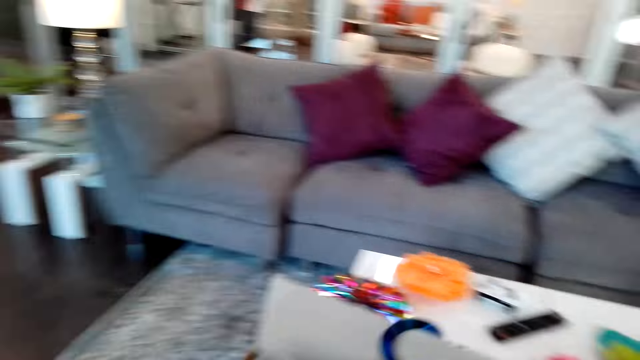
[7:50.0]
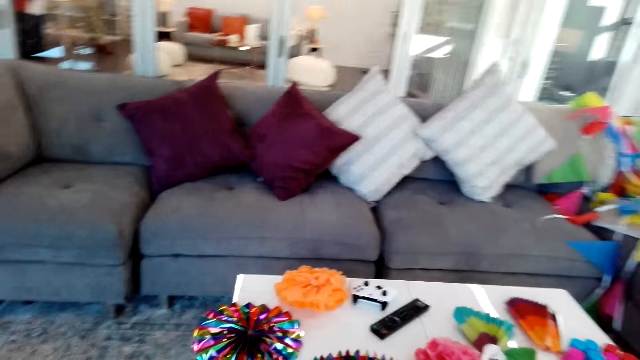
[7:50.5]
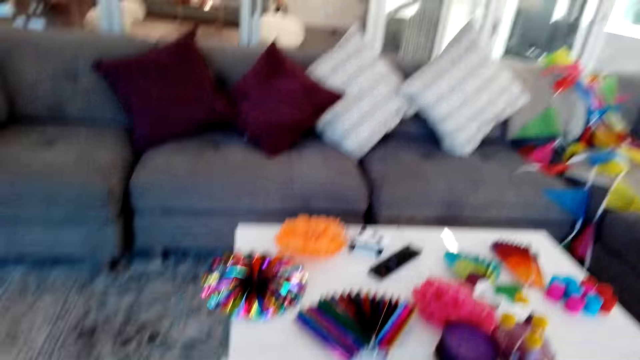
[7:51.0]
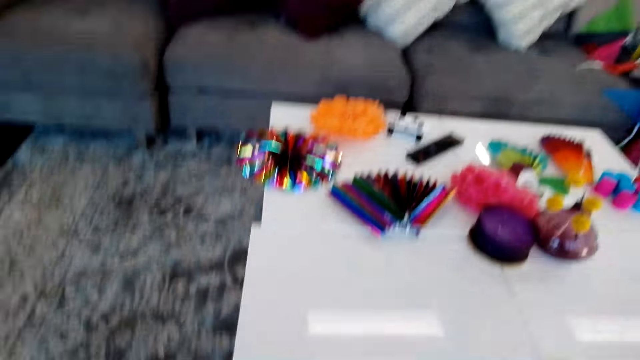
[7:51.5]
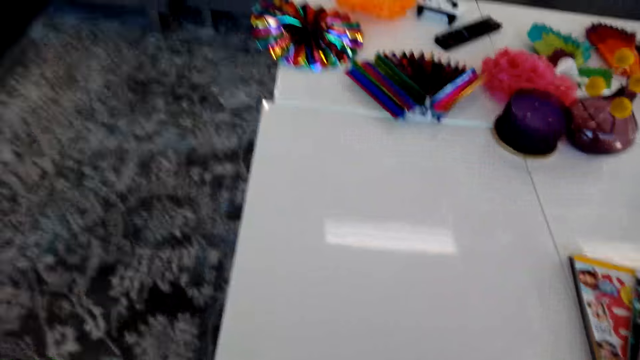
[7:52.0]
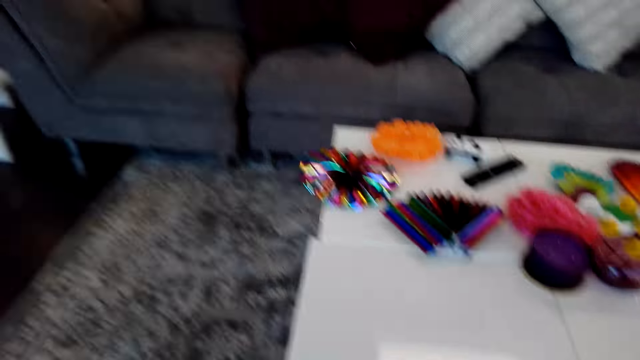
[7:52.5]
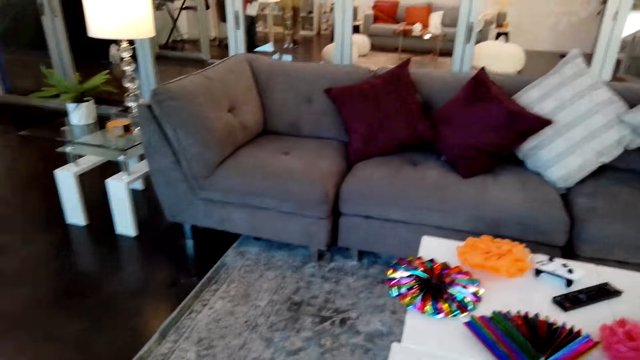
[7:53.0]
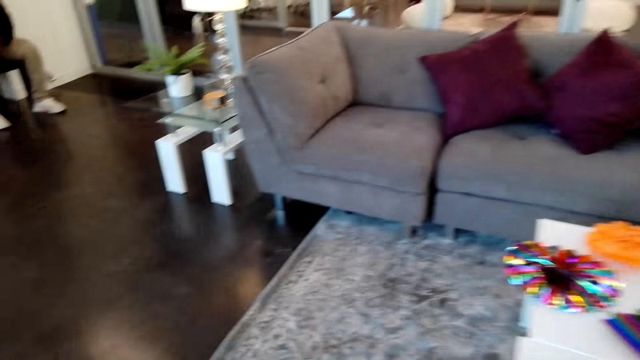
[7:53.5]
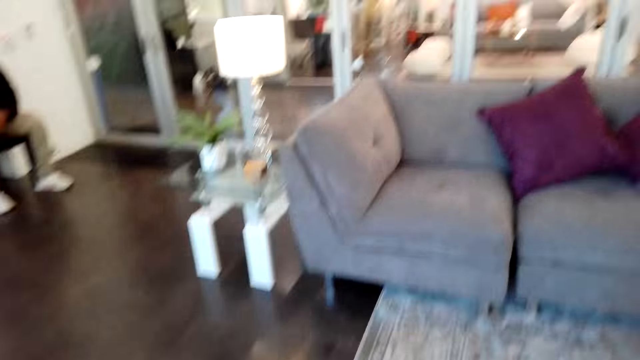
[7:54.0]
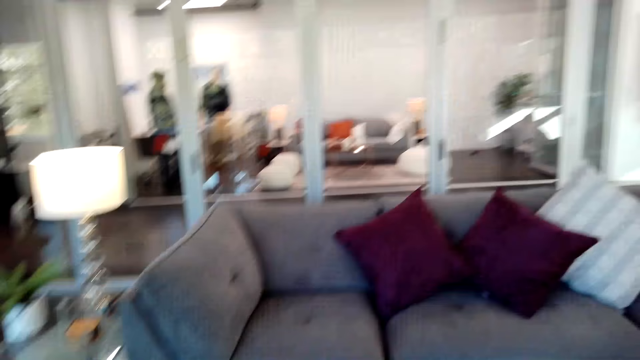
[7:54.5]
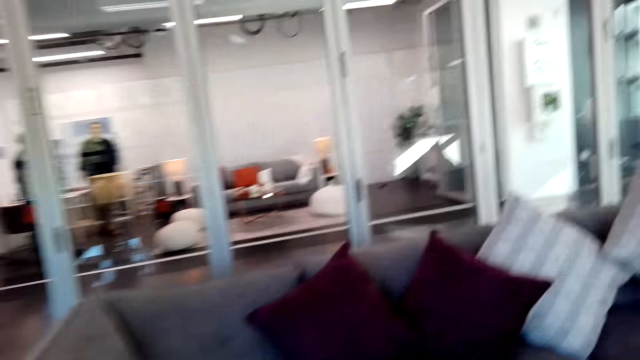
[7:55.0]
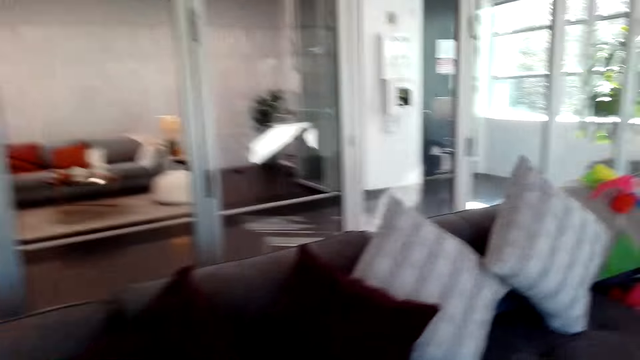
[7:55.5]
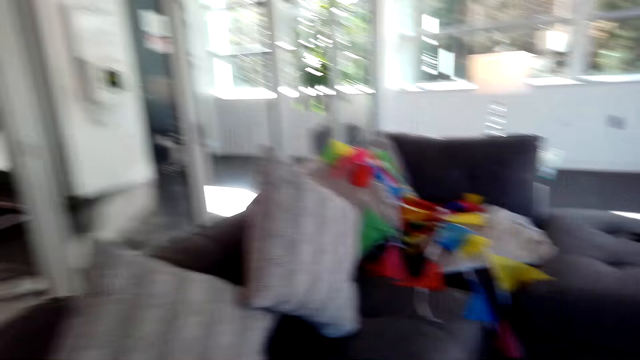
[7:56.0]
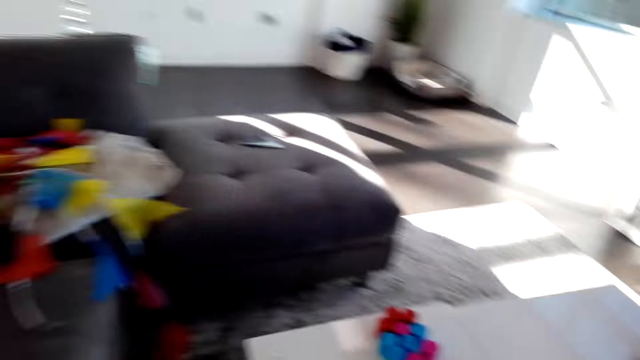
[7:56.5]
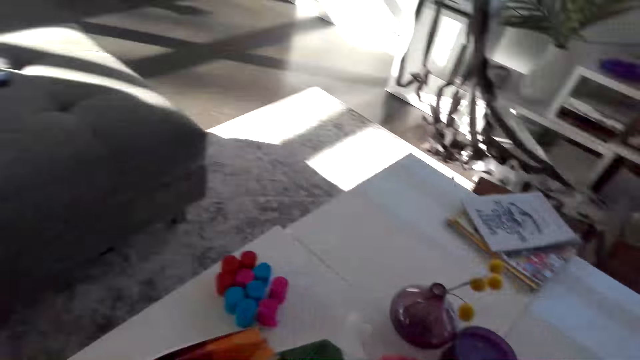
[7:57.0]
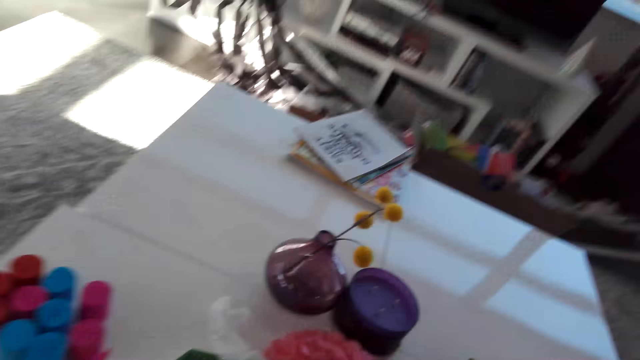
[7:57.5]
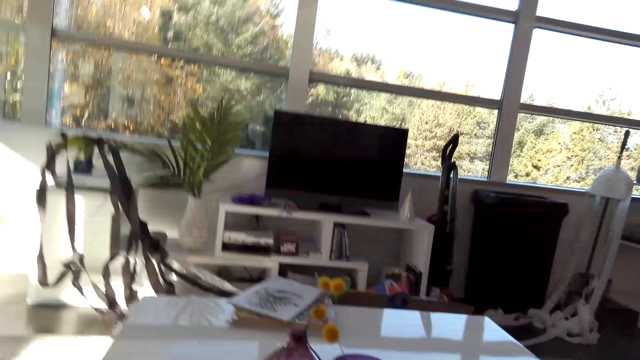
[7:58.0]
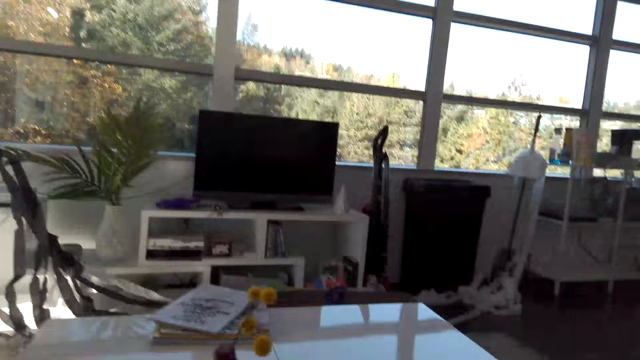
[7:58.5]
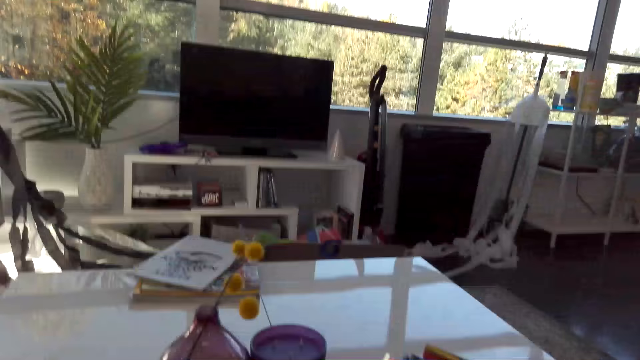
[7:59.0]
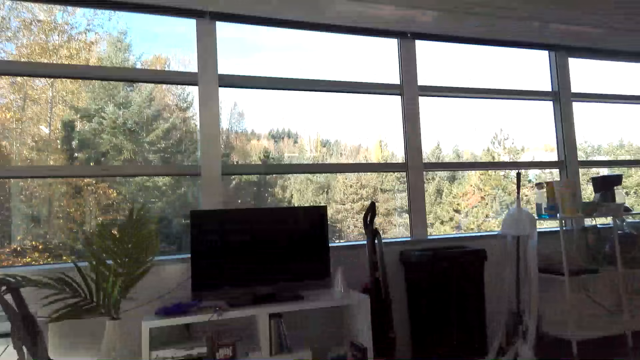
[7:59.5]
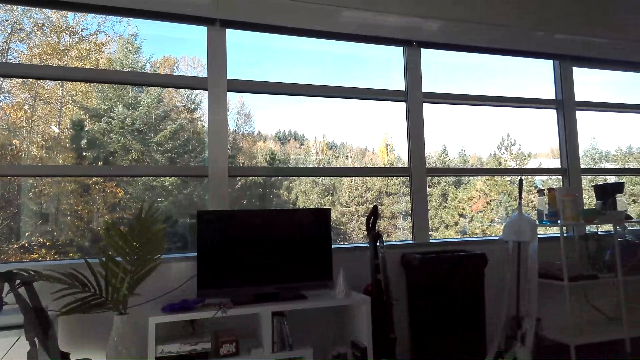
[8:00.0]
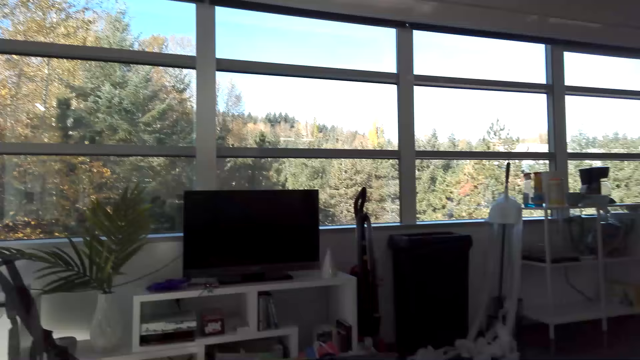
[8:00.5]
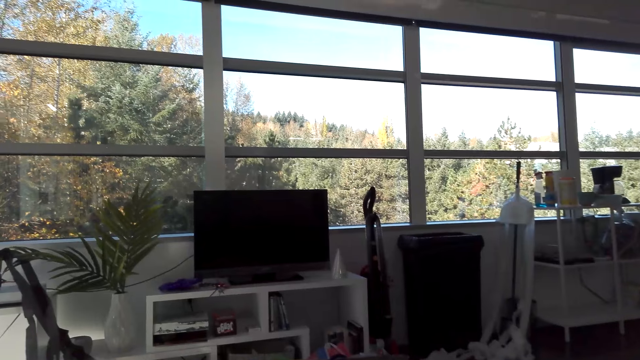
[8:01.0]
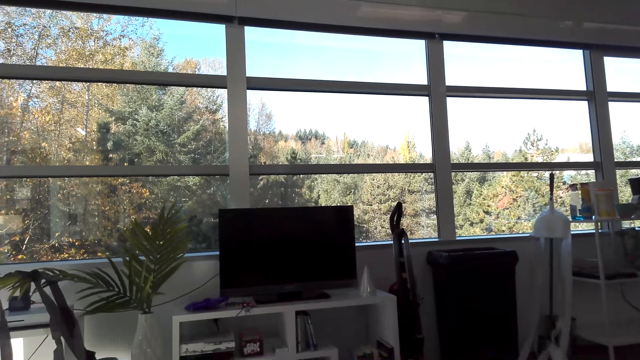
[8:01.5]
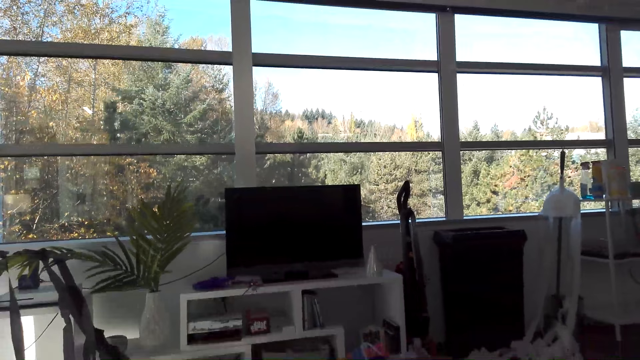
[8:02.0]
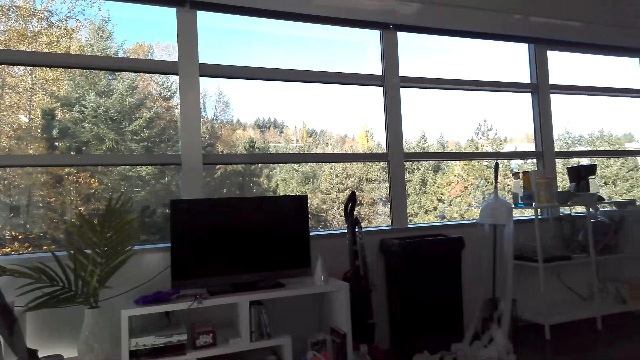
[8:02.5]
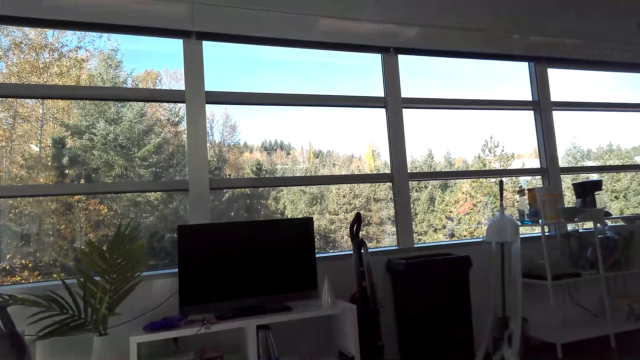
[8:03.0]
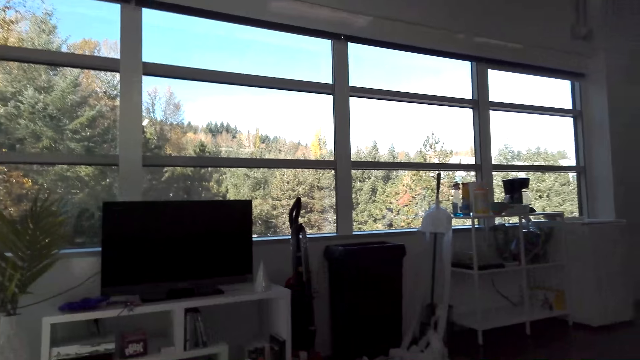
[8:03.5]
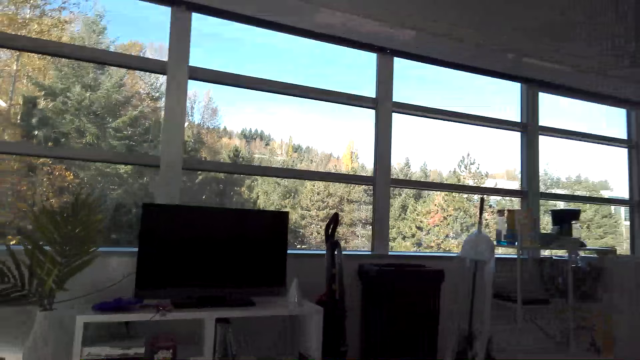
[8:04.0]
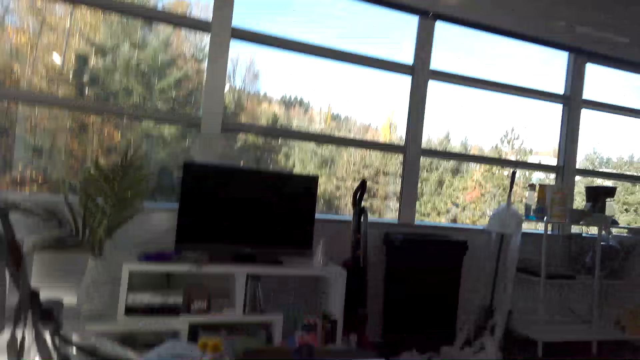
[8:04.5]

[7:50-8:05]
The camera wearer moves the box on the table. They sit.

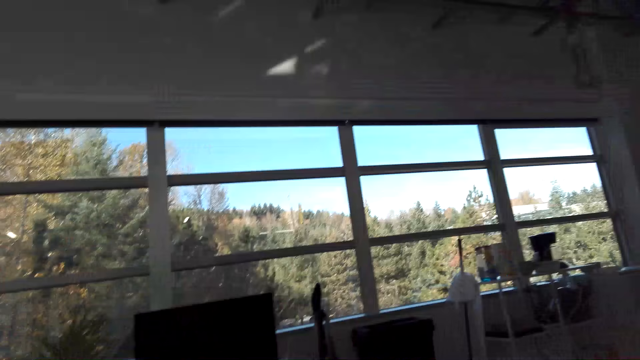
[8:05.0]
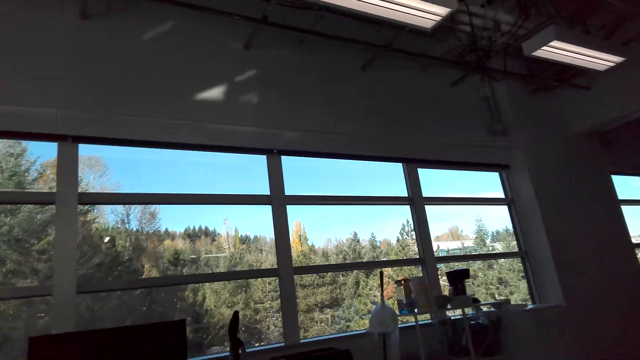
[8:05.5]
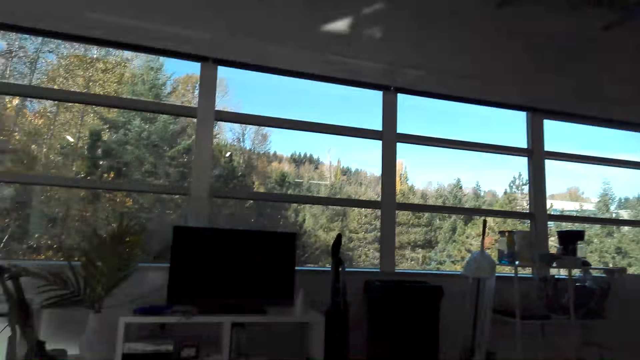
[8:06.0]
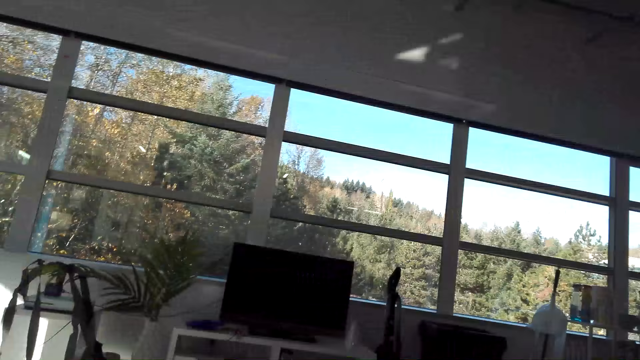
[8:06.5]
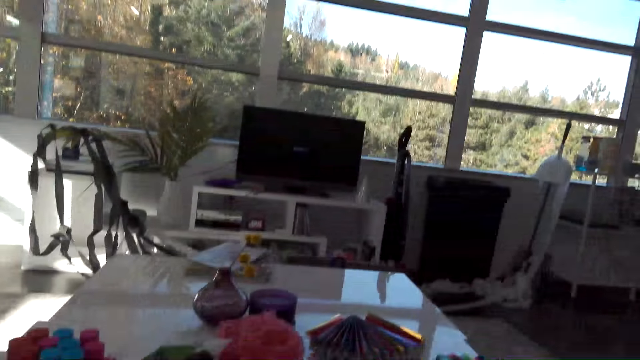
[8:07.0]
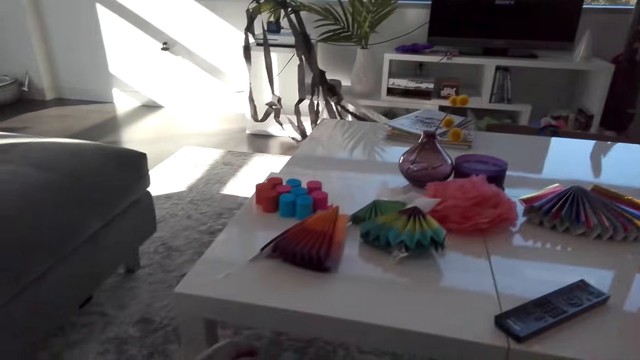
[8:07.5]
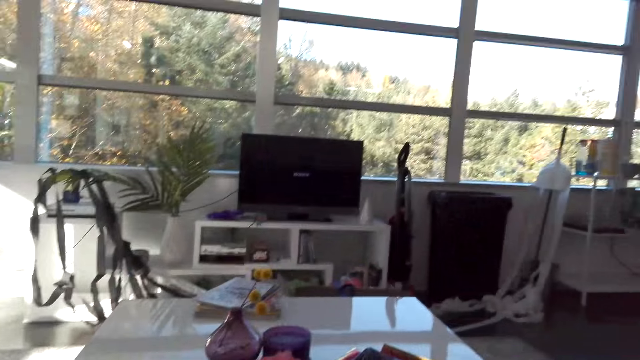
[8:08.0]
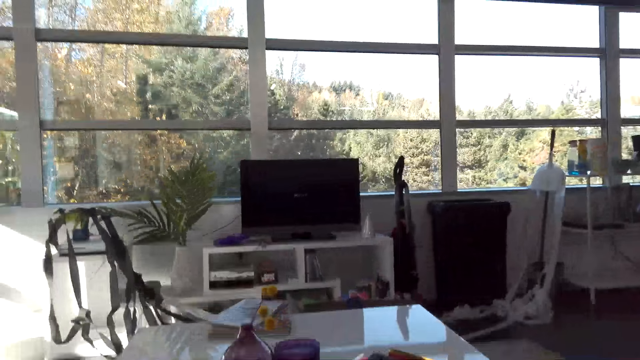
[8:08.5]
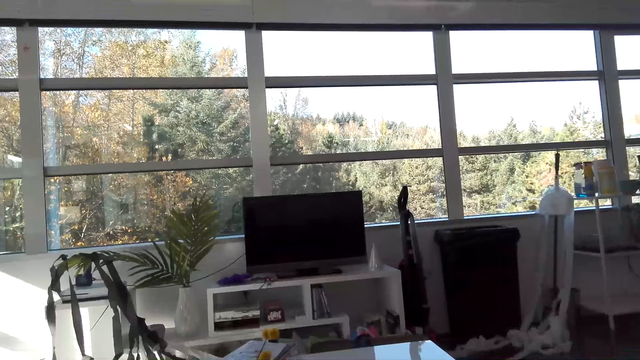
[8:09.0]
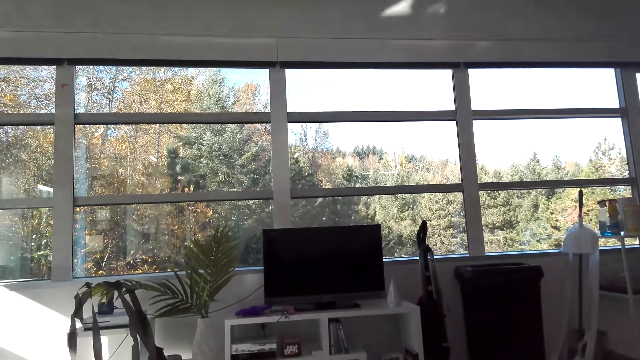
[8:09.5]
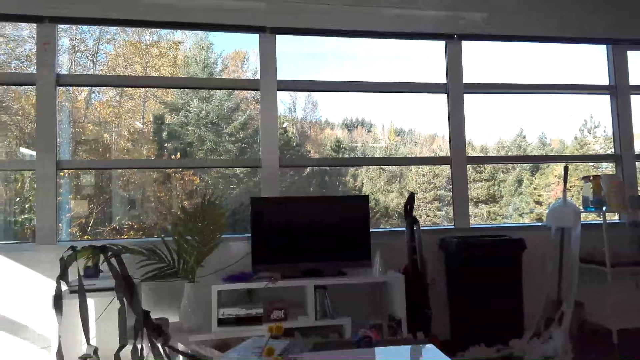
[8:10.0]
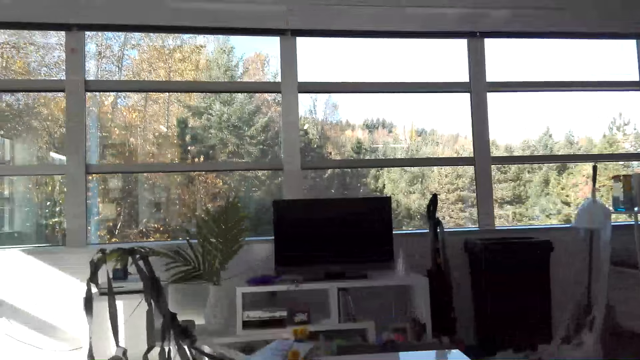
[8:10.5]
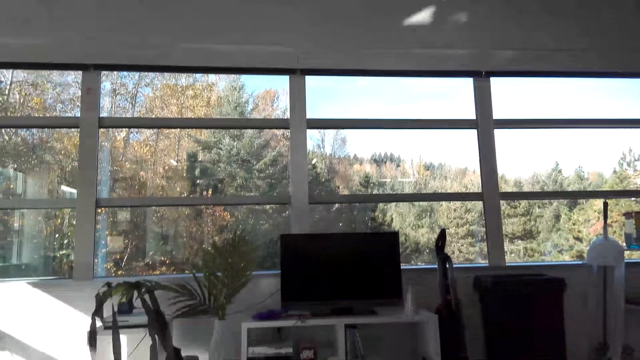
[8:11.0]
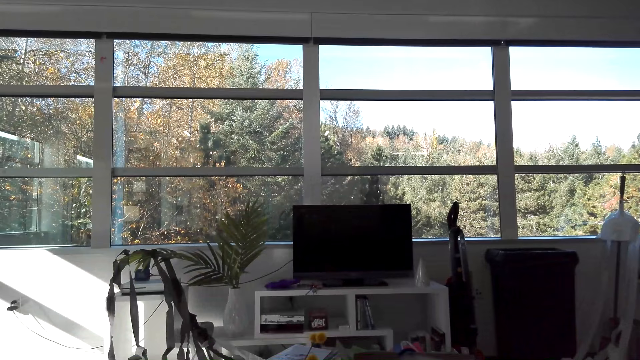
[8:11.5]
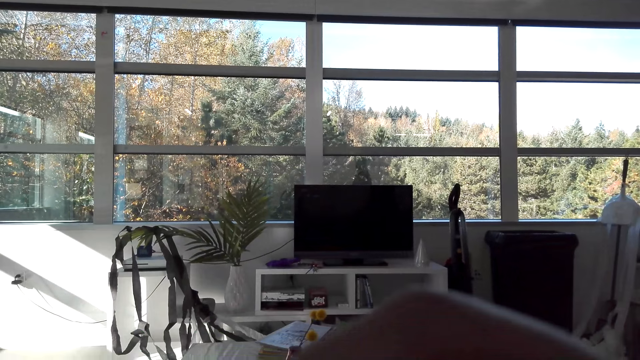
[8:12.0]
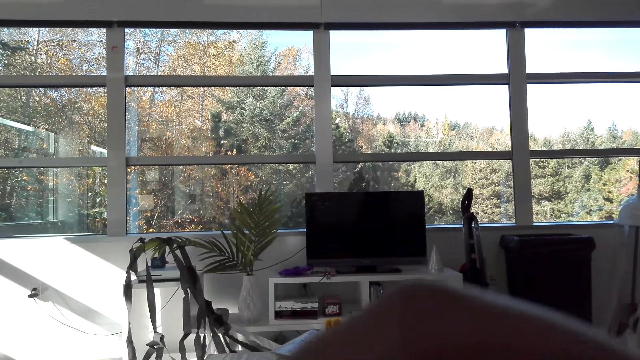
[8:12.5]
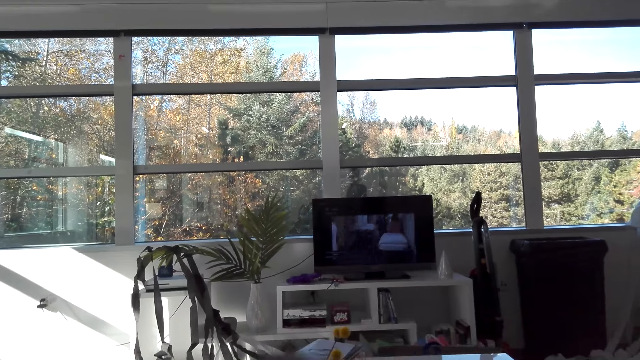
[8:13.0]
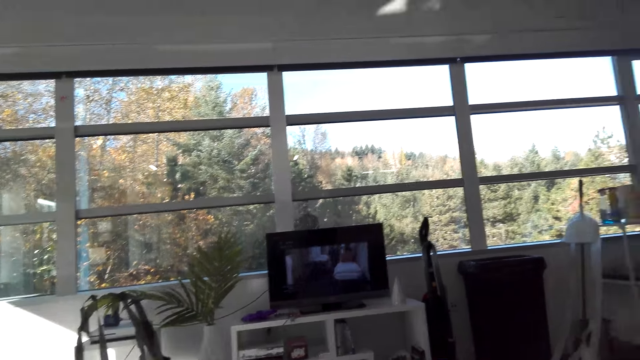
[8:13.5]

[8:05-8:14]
The camera wearer moves the left hand. They move the hand up.
